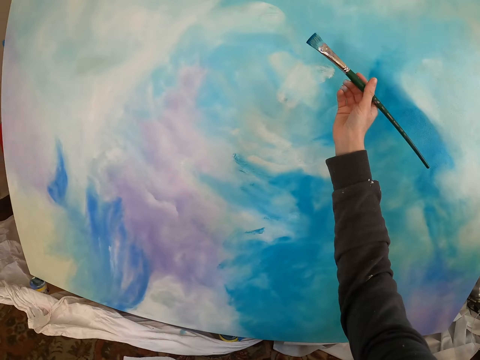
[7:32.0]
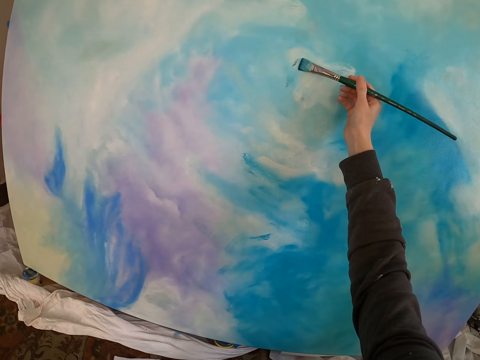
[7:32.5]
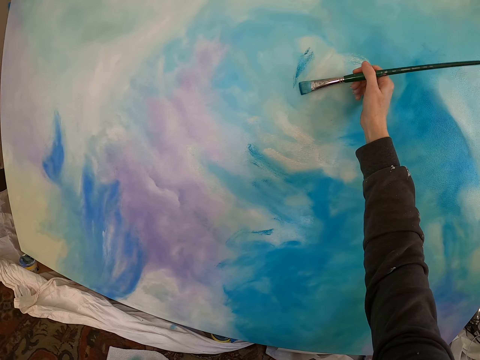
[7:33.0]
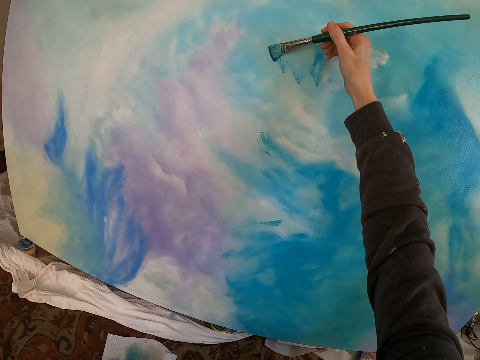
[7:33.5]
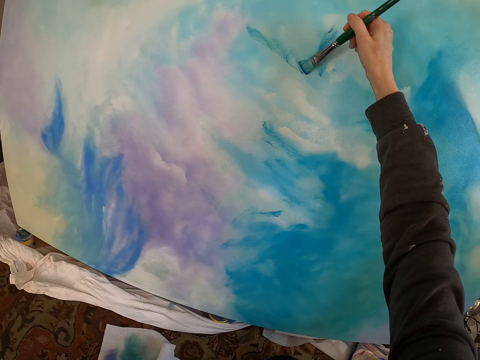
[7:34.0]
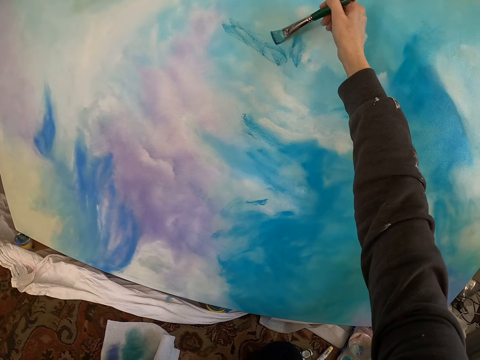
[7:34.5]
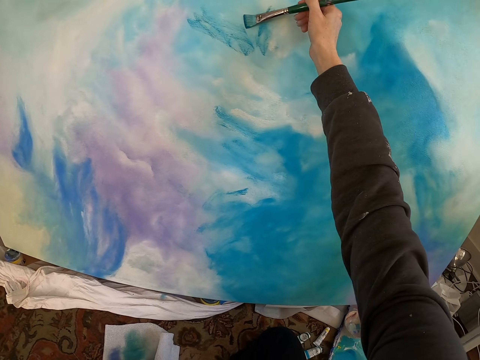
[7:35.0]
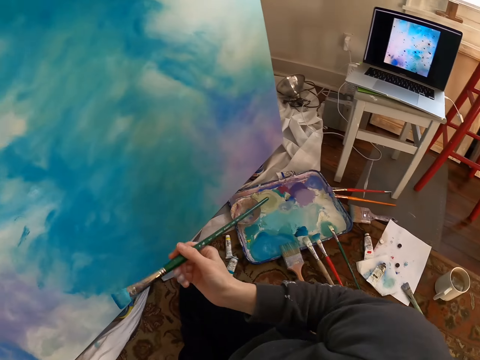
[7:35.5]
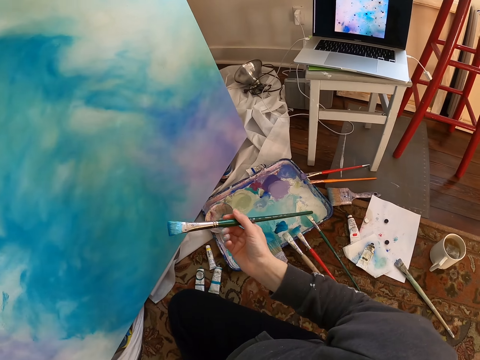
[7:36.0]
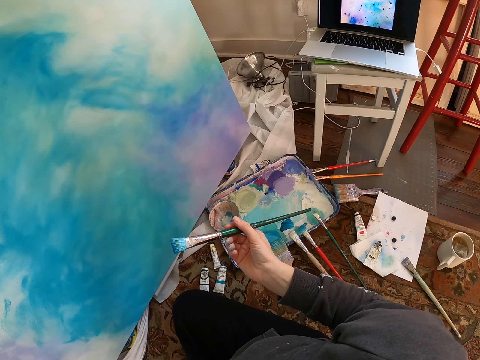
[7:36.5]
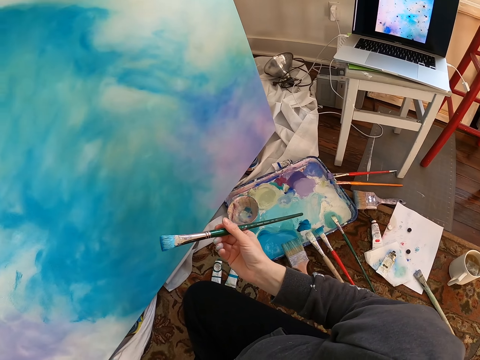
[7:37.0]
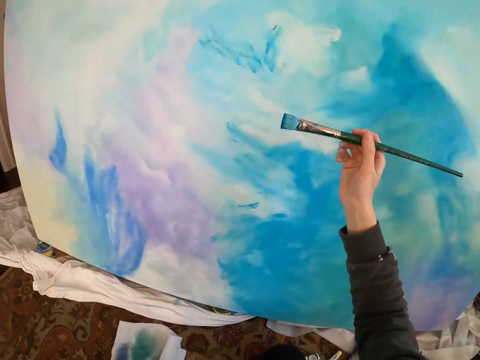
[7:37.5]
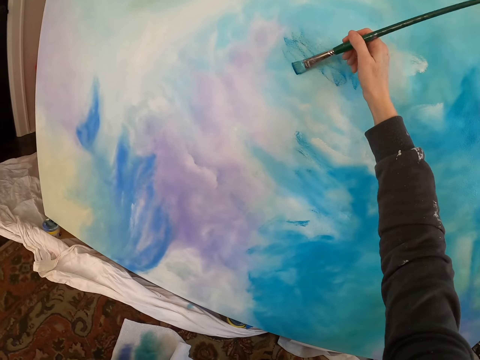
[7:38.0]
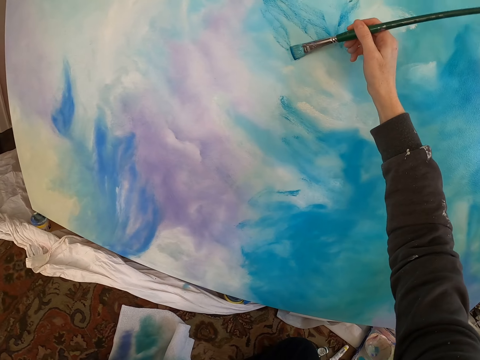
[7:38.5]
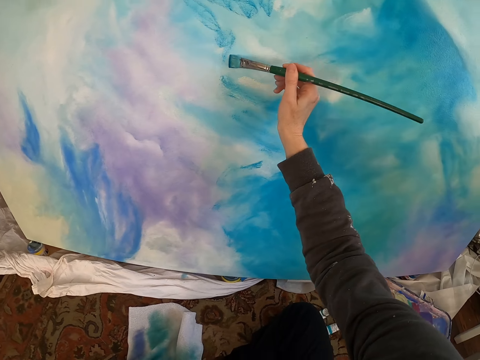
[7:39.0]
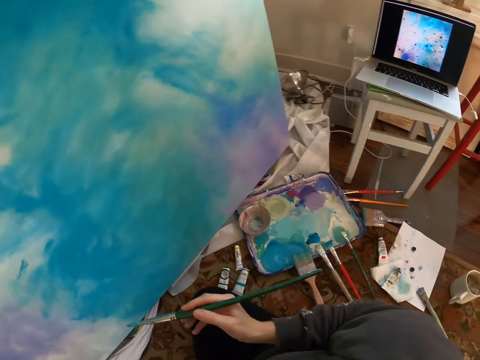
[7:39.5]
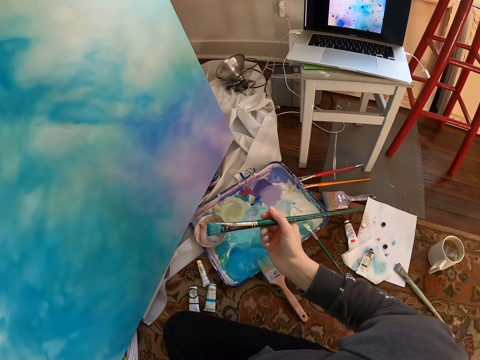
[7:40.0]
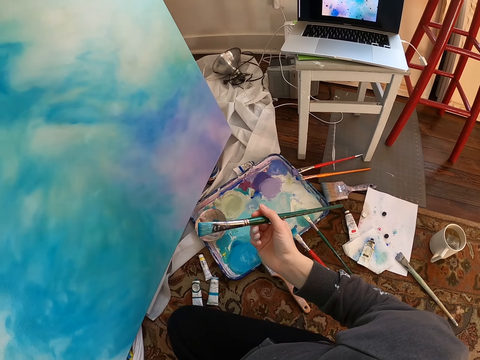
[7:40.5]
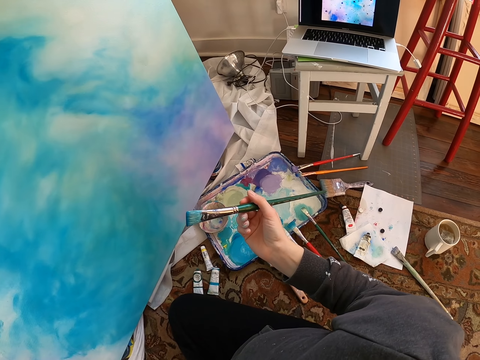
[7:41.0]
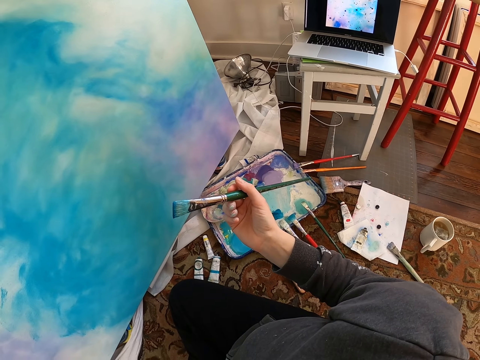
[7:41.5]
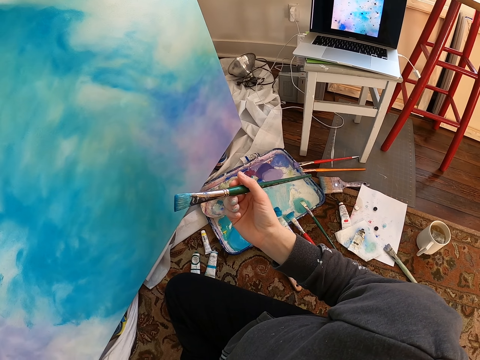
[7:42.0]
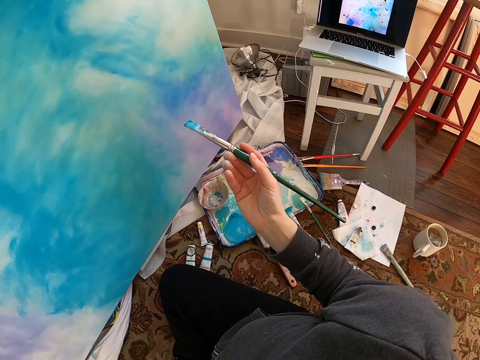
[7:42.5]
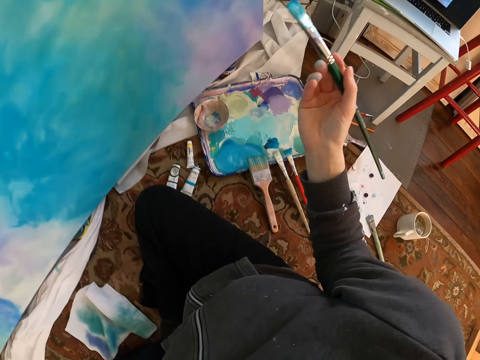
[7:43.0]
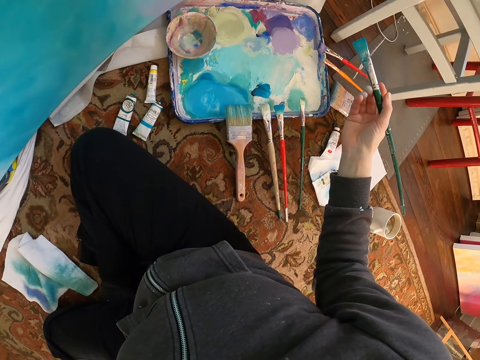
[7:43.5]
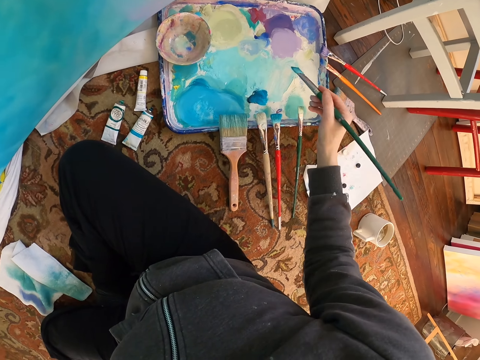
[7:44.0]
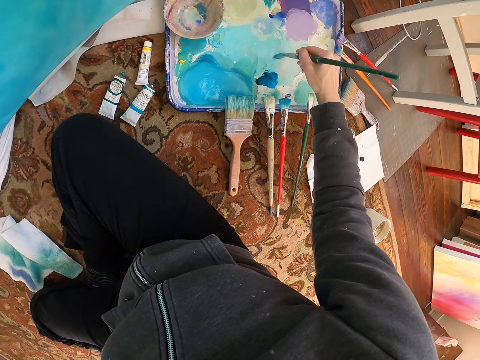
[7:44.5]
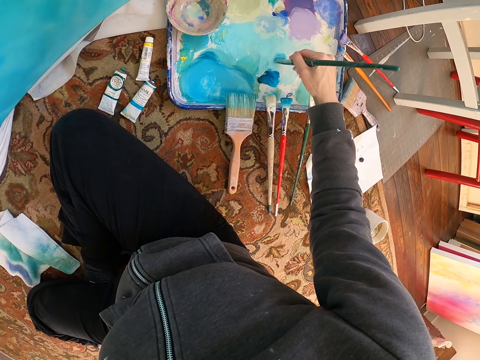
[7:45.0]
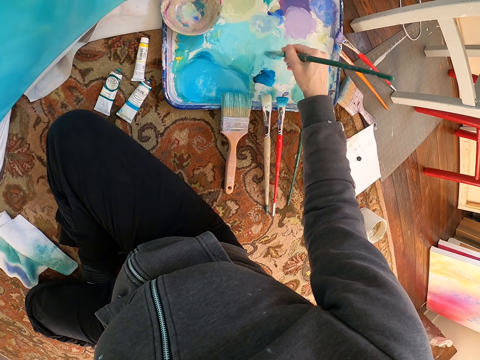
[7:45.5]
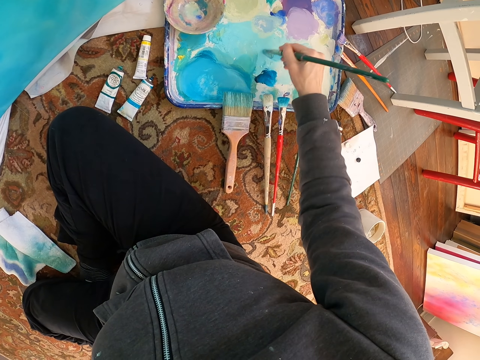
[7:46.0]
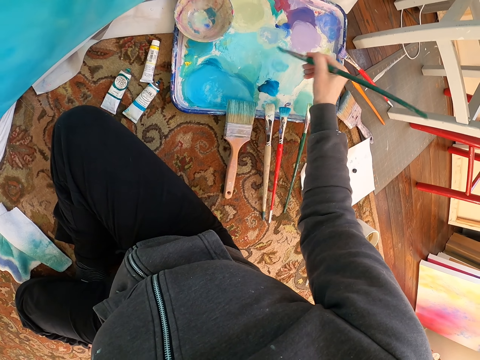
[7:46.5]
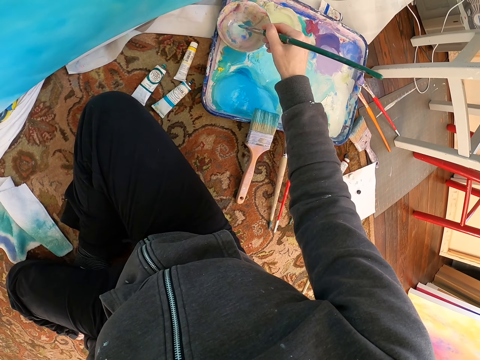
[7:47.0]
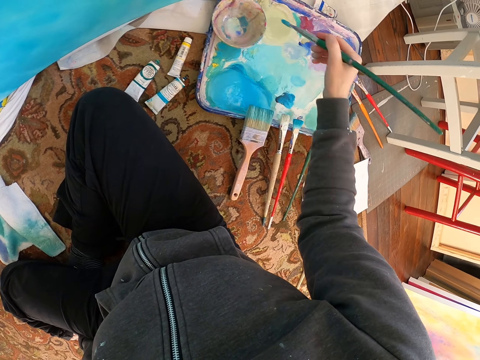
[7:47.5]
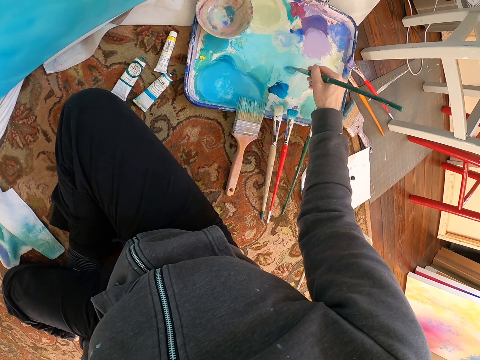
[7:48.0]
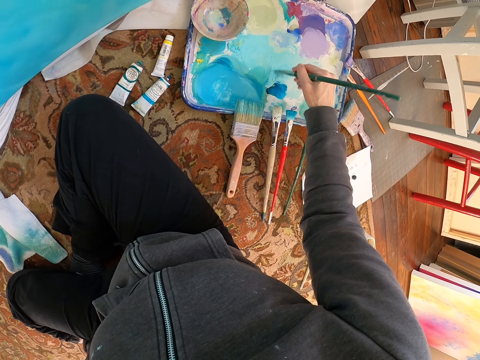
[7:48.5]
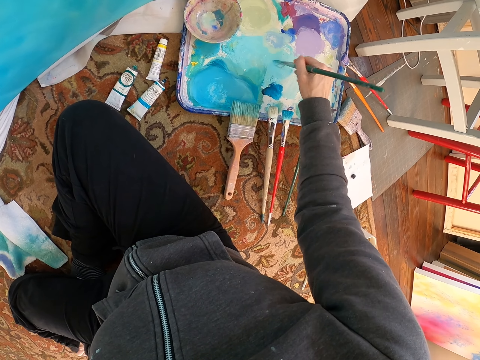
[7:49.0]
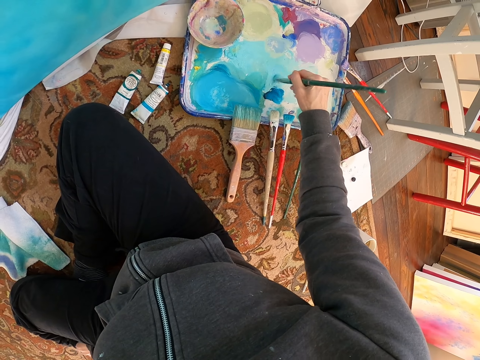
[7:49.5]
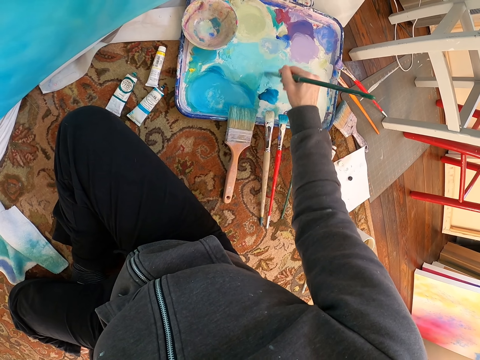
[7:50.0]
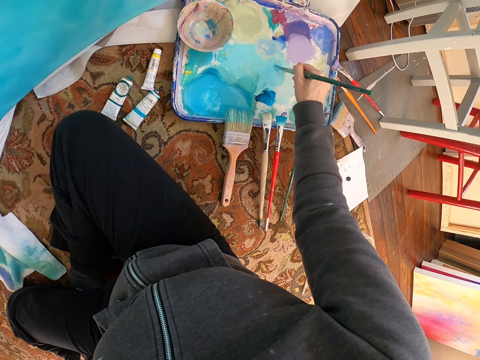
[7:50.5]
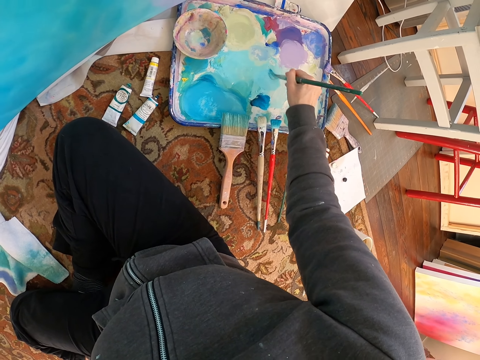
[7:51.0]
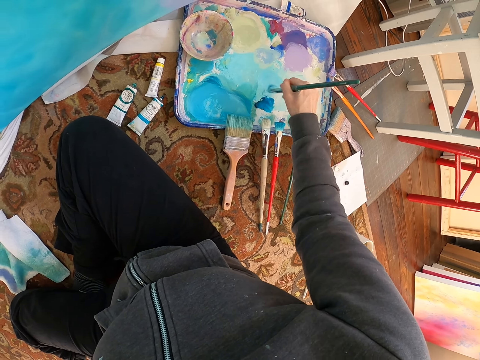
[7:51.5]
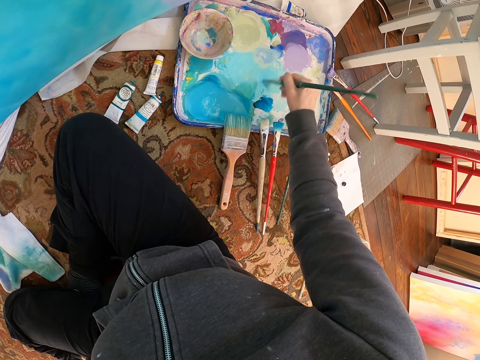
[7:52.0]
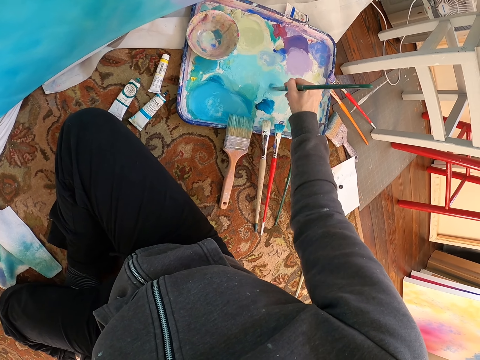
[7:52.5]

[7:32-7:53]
The camera wearer paints the painting with the brush. They lift the brush. They look at the laptop. They paint the painting with the brush. They lift the brush. They look at the laptop. They dip the brush in paint on the palette. They dip the brush into the bowl. They dip the brush on the palette.

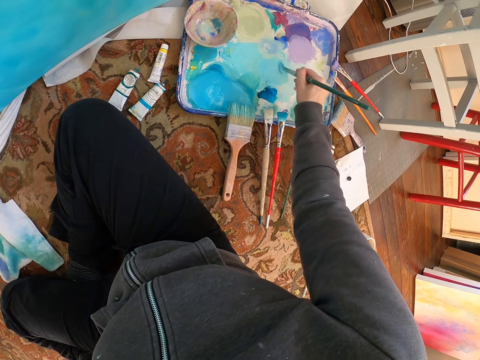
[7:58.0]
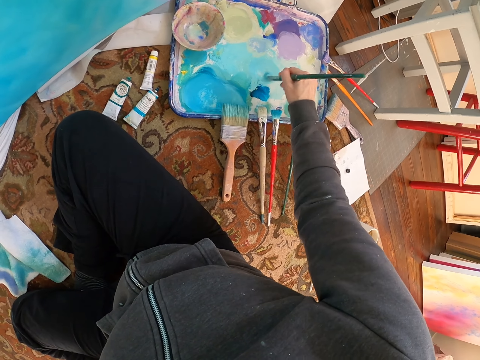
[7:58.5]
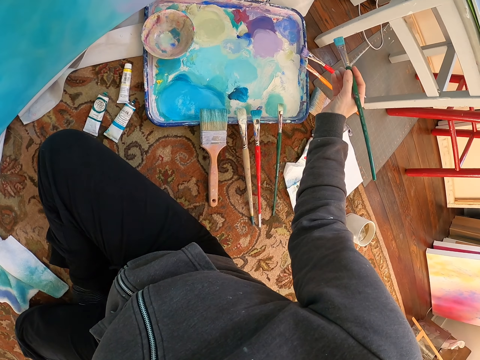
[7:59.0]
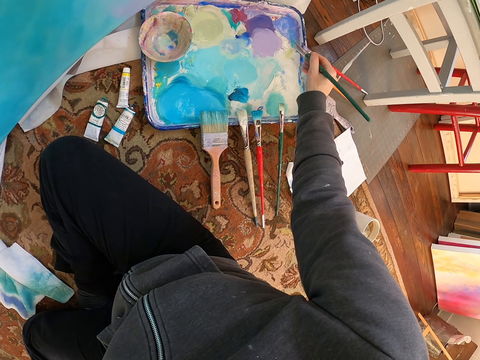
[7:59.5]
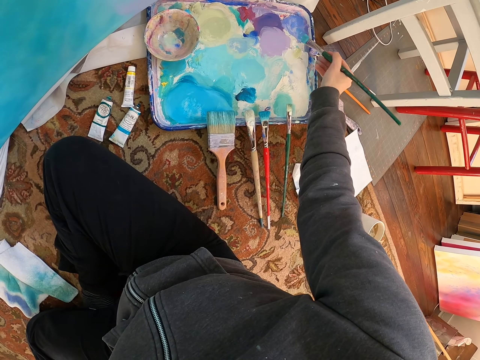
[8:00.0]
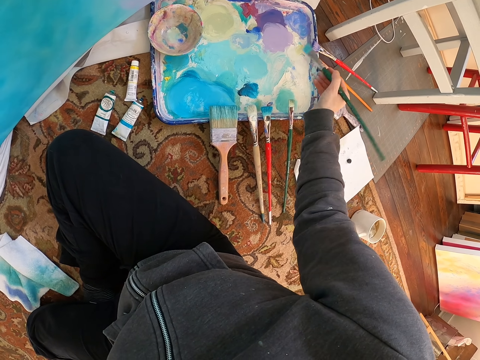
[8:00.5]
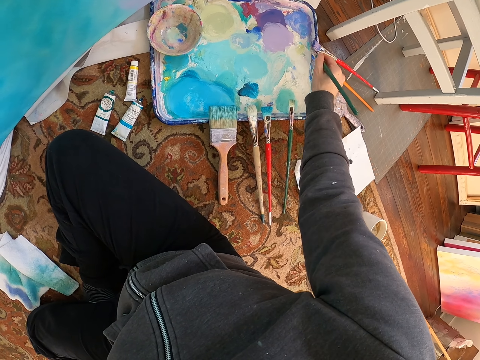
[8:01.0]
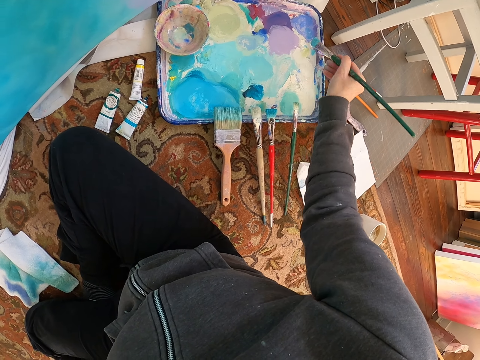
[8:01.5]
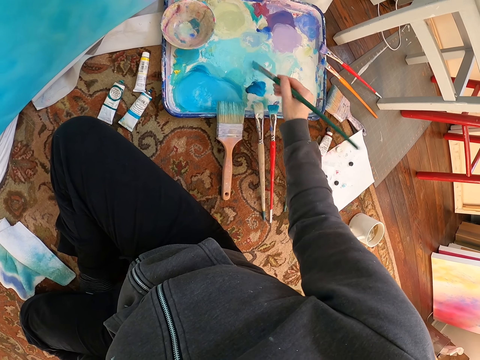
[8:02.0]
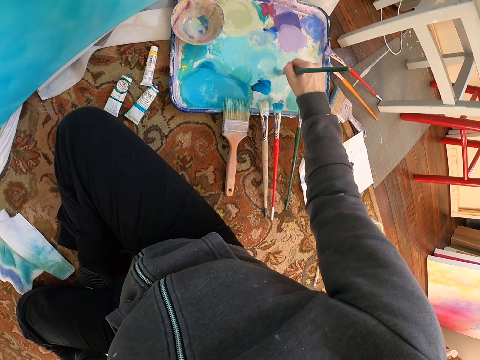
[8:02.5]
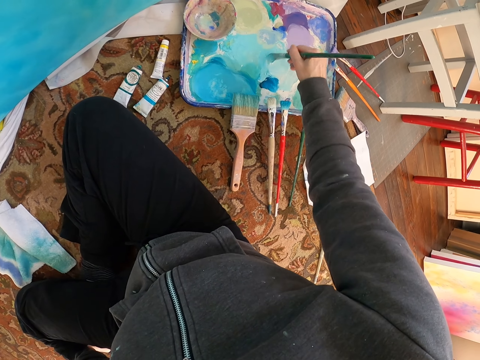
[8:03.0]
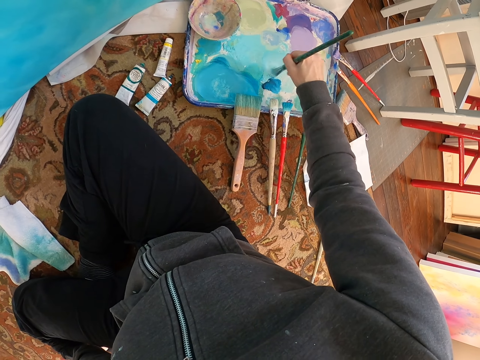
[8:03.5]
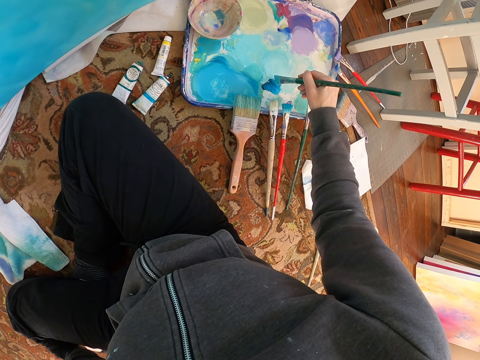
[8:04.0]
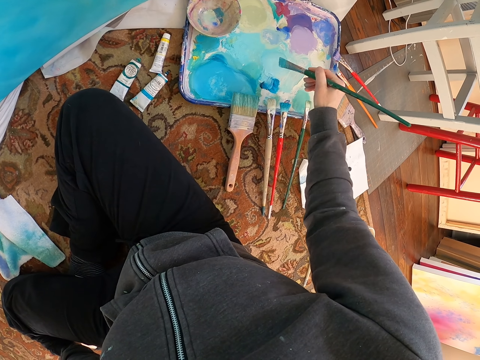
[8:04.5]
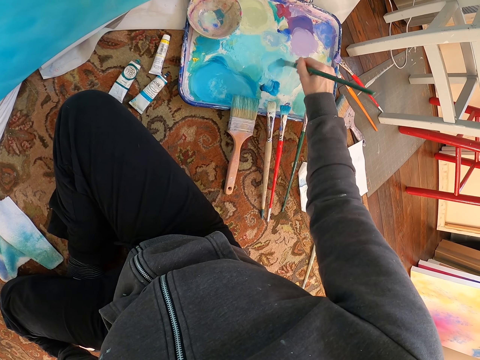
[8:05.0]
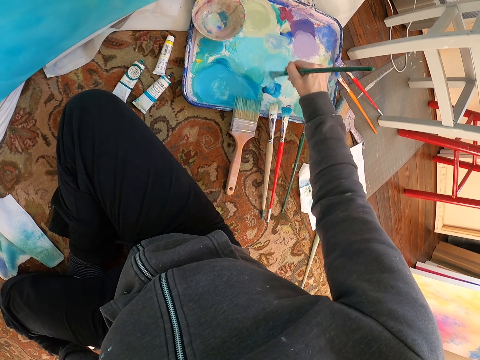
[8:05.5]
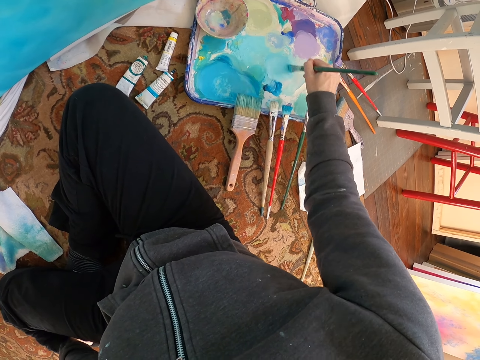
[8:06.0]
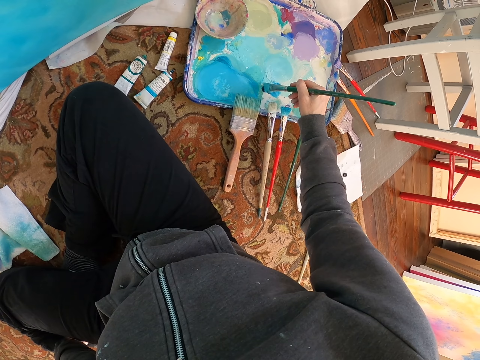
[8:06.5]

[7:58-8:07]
The camera wearer lifts the brush. They dip the brush in paint.
